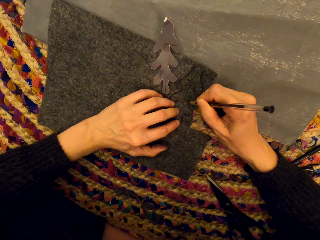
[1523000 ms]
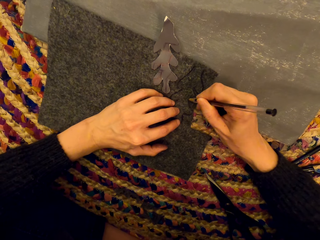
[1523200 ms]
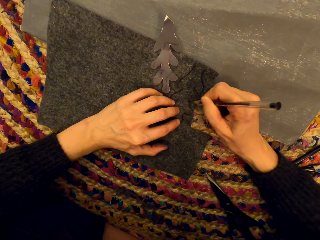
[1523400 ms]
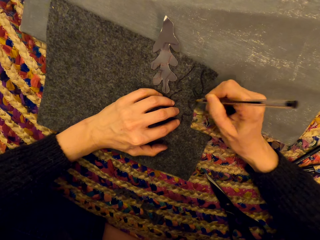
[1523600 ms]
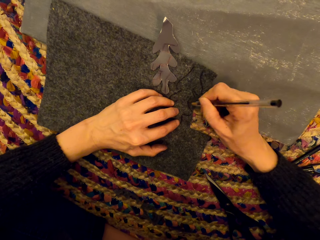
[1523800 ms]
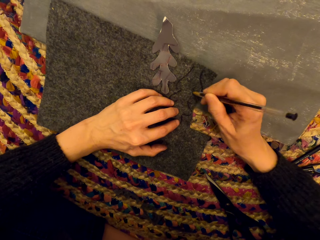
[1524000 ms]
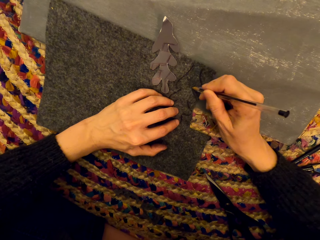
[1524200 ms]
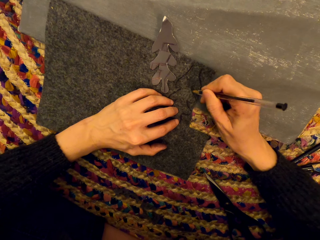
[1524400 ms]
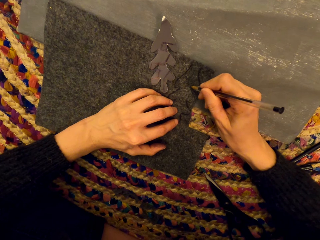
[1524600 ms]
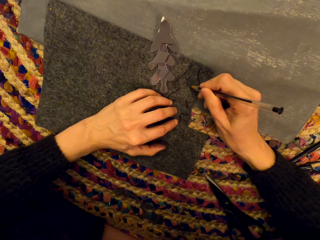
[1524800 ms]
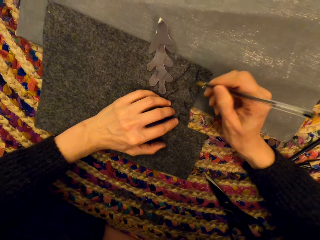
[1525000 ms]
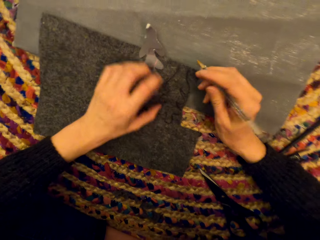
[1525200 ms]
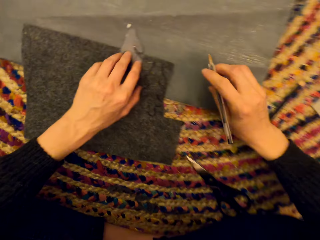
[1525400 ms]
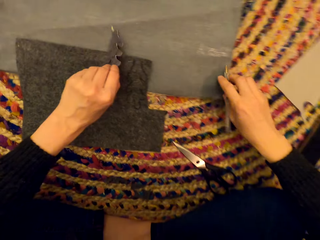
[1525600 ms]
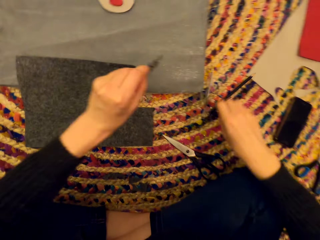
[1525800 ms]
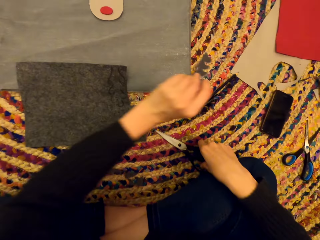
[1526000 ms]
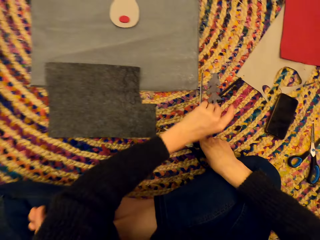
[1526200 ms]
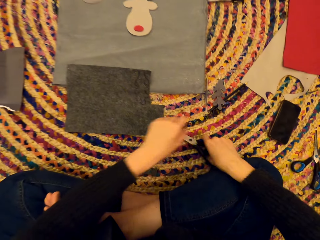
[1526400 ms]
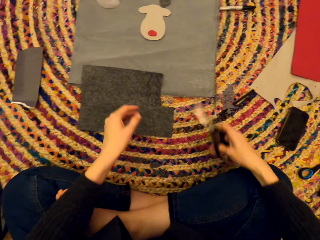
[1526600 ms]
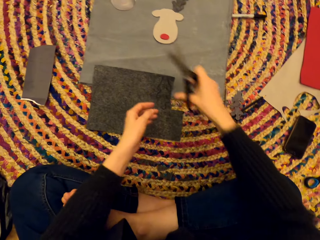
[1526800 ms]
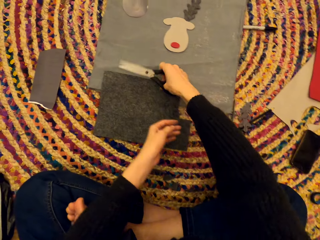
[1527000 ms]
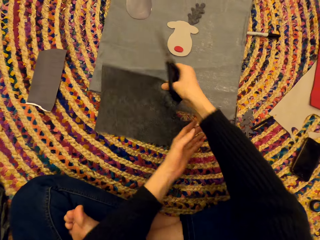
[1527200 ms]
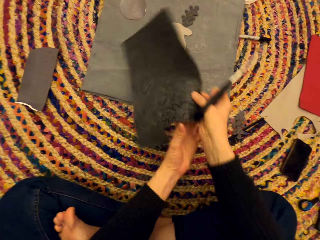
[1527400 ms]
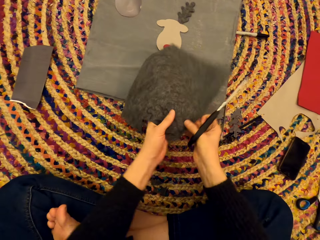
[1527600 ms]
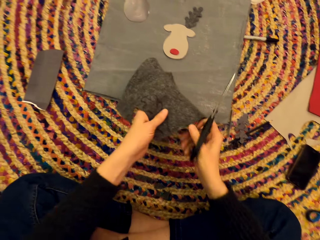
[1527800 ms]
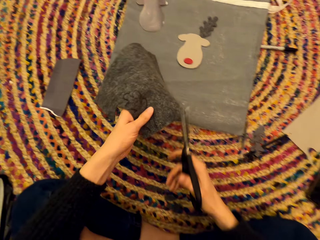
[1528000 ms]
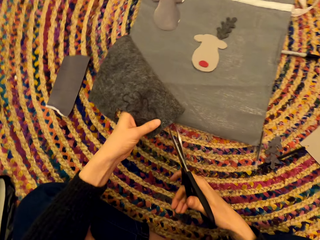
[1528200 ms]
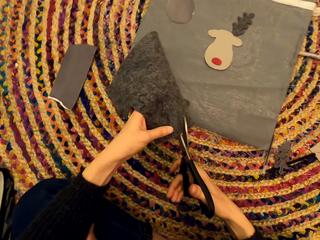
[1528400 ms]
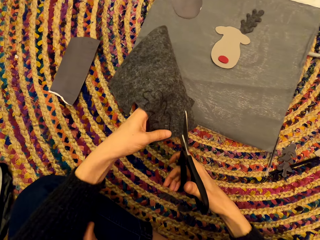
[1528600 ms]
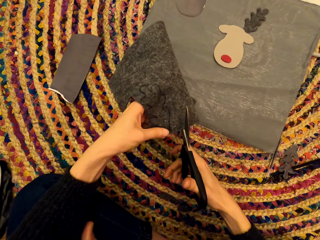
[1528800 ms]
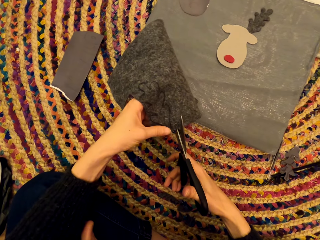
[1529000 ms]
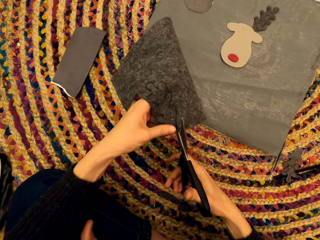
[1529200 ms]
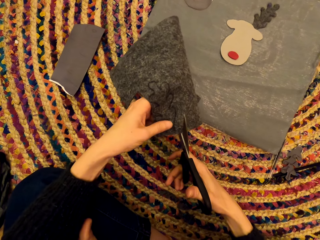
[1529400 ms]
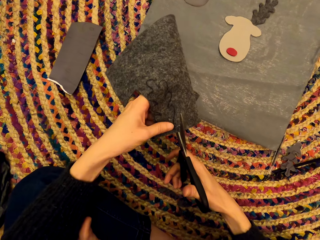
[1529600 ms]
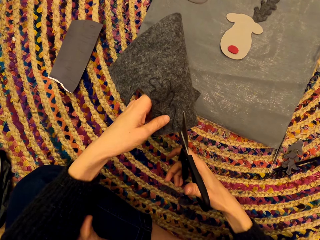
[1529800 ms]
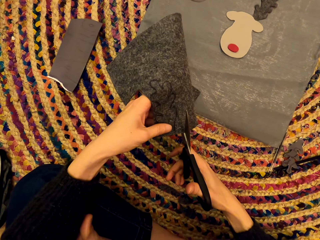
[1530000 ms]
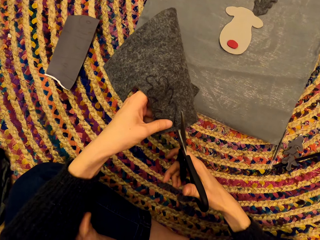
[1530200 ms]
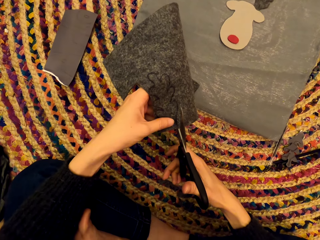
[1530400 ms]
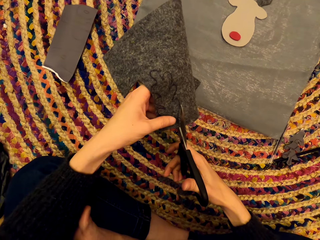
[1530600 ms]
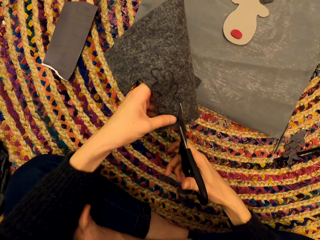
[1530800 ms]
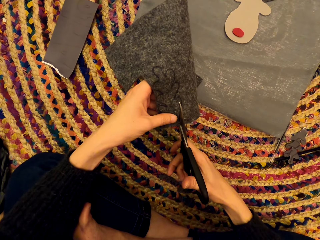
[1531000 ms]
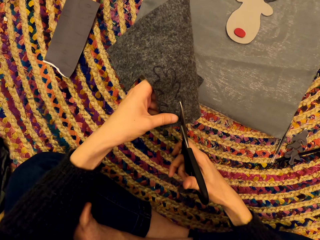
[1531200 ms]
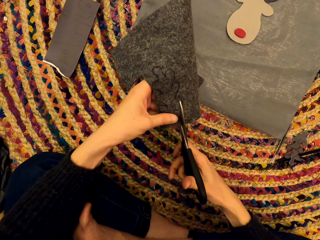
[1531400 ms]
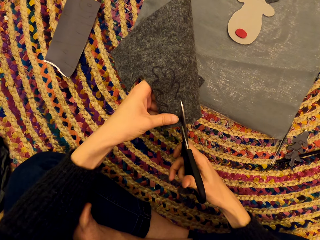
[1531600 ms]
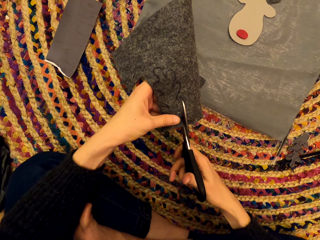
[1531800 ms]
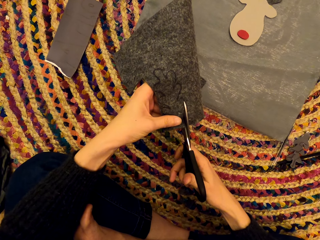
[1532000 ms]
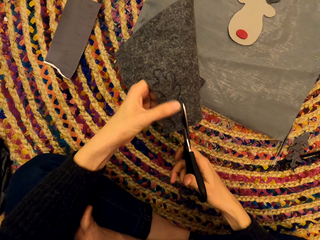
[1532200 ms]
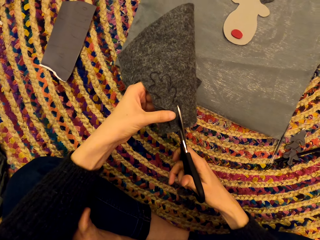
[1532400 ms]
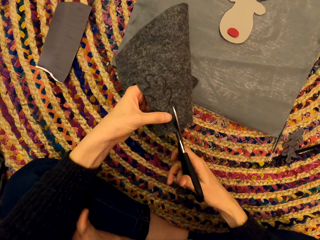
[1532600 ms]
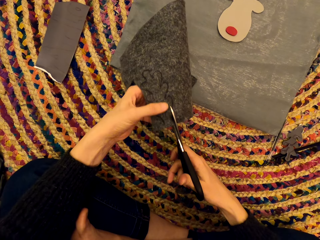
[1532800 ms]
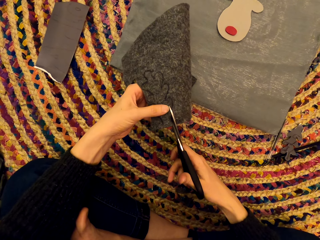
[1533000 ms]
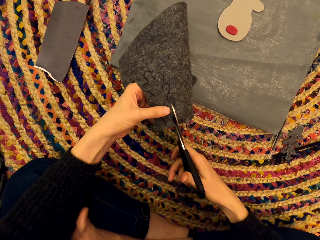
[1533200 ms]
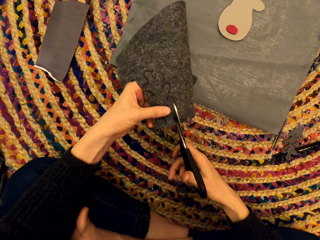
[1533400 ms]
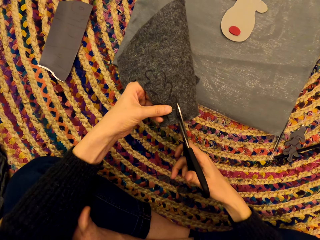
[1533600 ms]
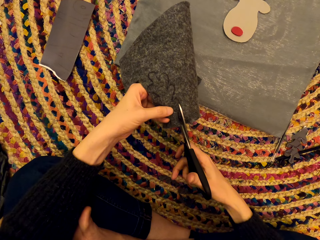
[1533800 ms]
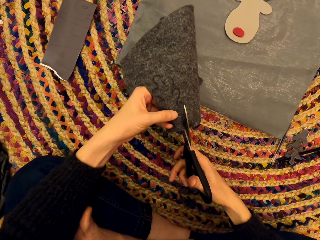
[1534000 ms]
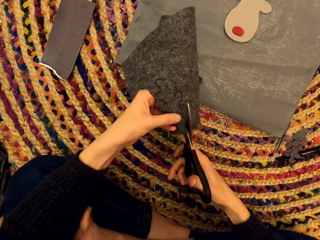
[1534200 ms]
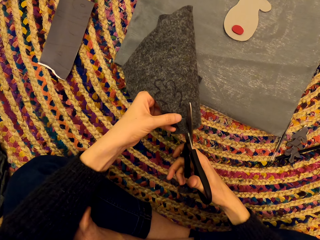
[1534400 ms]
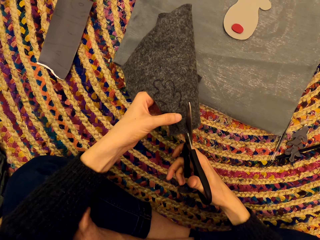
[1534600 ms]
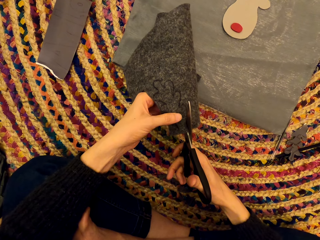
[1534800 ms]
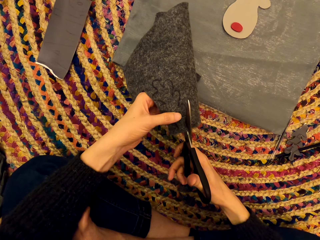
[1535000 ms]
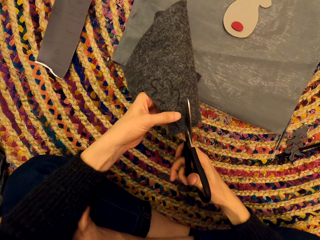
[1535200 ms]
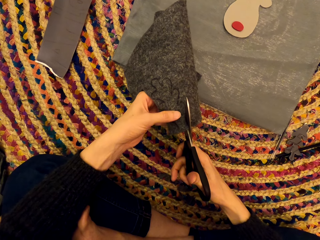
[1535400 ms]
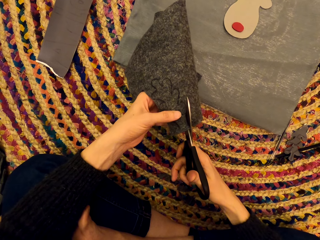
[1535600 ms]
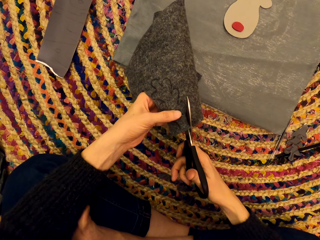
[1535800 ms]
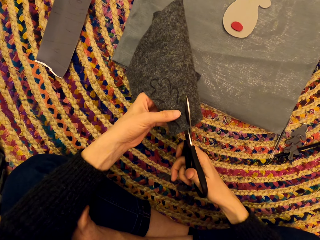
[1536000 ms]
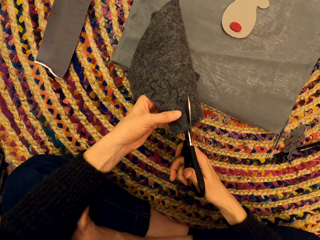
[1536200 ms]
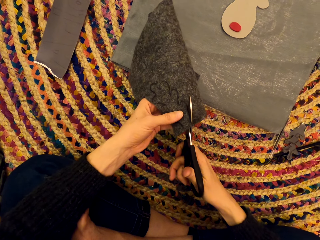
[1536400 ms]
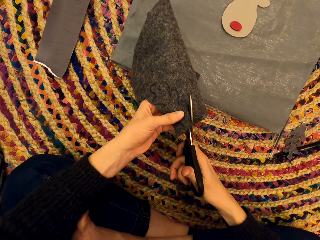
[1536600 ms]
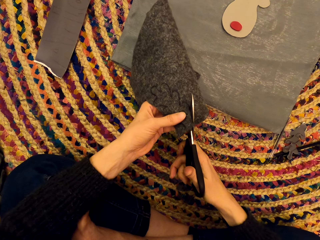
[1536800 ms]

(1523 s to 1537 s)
The camera wearer picks up the tree-shaped piece of cloth. They drop the pen on the mat. They drop the tree-shaped piece of cloth on the mat. They pick up the pair of scissors. They pick up the cloth or paper. They turn the paper. They cut a piece of the cloth.

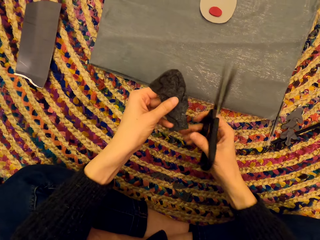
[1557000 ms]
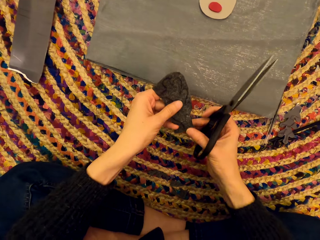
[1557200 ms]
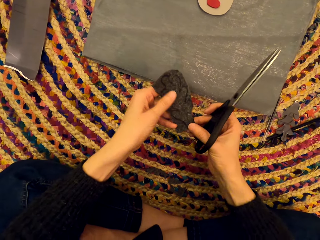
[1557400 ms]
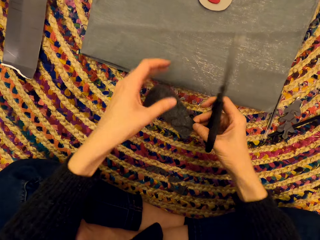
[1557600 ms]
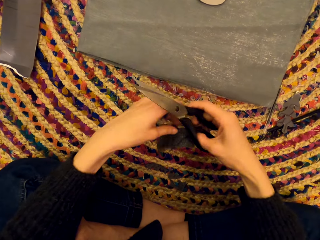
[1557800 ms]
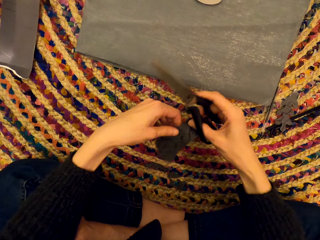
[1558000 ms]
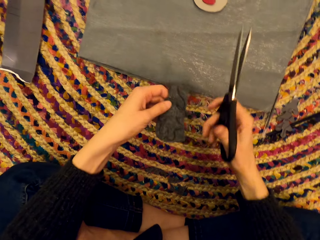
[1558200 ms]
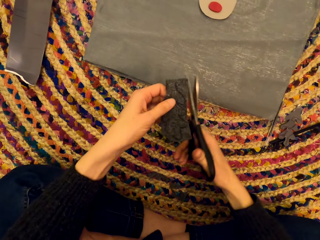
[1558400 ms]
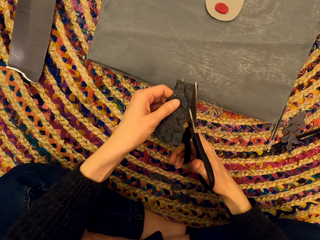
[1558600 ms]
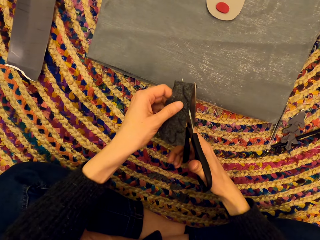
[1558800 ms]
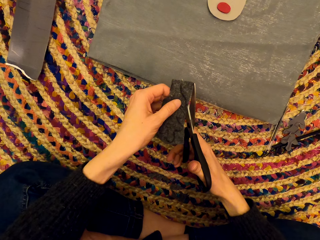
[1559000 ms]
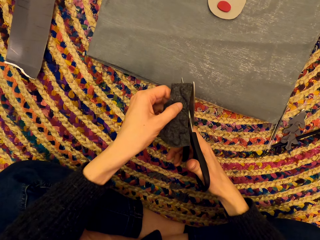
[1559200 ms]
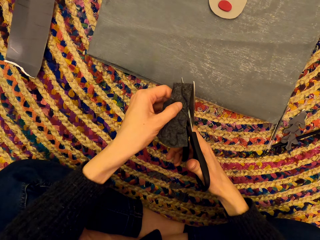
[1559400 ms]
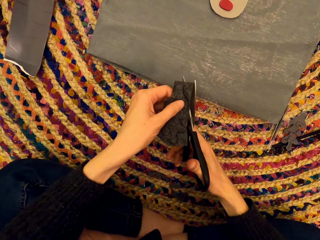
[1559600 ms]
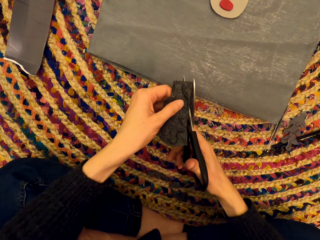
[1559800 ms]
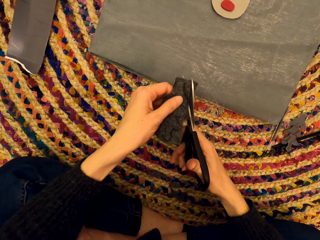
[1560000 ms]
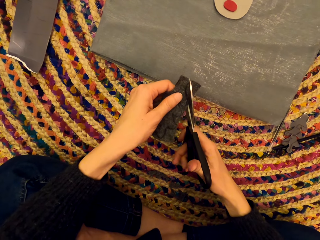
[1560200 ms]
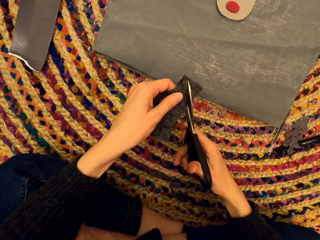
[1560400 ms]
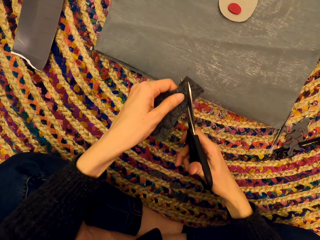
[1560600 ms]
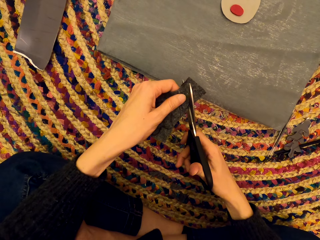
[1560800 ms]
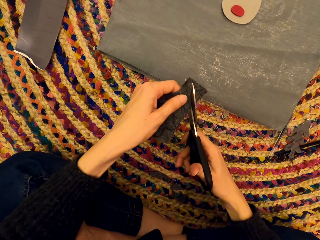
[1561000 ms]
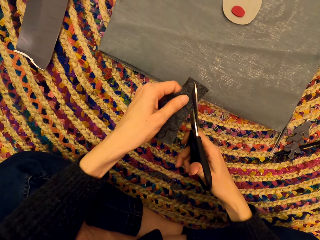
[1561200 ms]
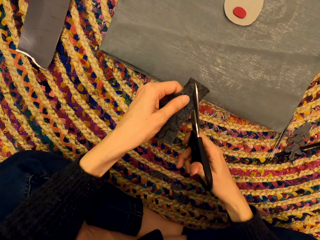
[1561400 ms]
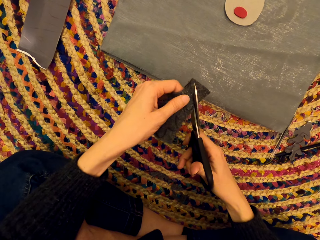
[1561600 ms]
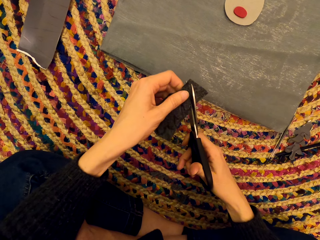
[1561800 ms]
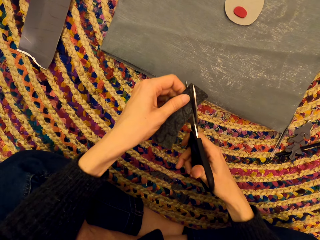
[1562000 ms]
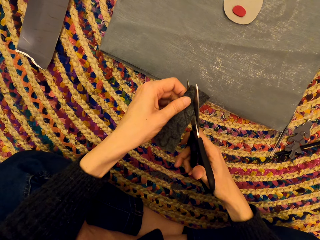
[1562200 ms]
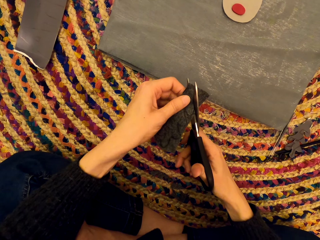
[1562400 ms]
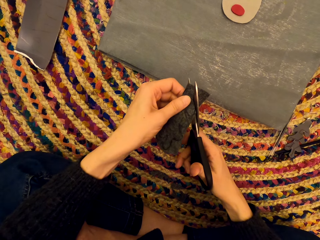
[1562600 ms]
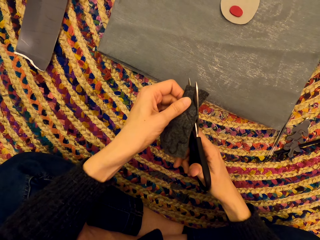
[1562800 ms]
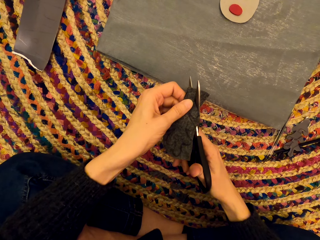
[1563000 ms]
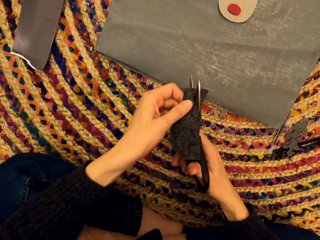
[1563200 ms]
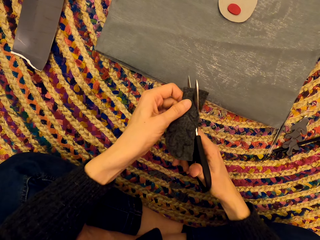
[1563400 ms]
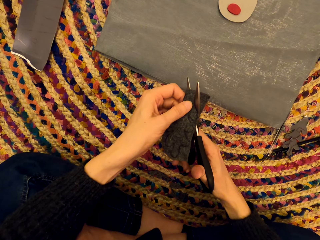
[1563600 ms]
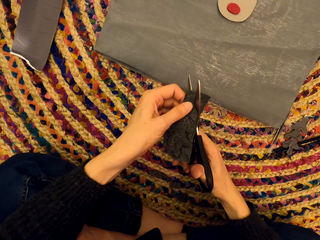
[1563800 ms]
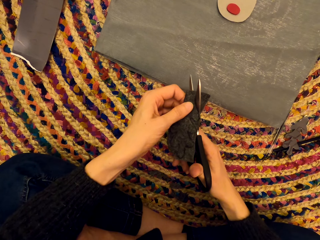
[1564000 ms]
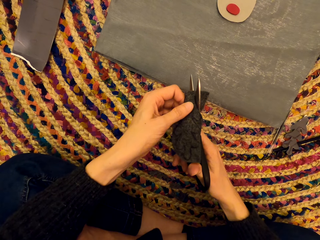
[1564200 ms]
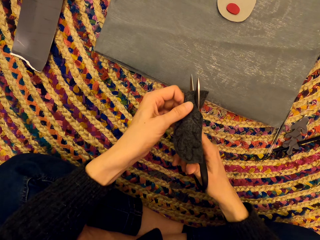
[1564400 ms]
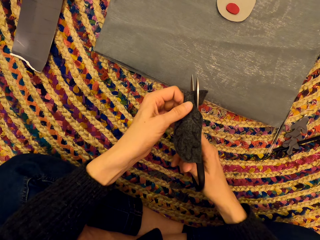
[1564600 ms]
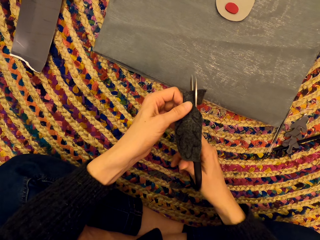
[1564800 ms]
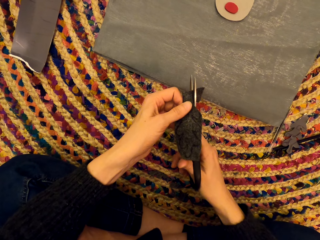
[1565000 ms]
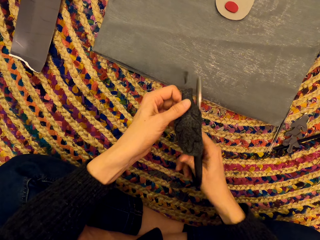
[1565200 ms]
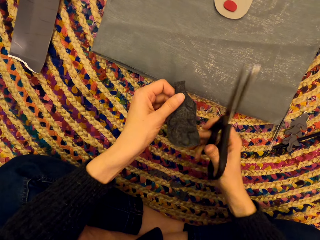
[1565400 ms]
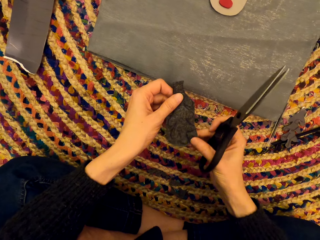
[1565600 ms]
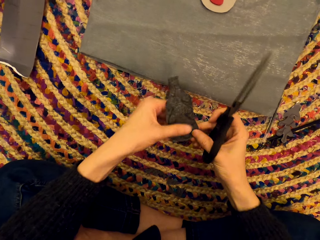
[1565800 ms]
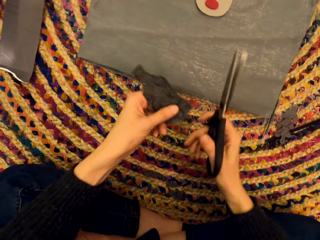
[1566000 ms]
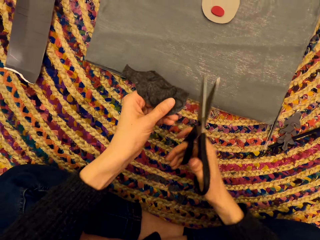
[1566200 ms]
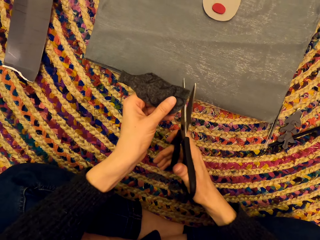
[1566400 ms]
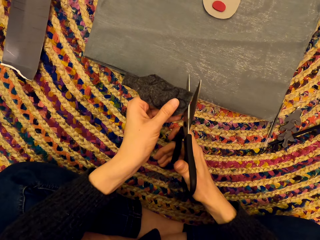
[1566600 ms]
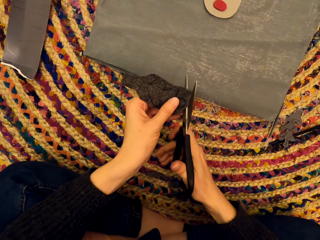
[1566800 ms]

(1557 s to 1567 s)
The camera wearer drops the paper. They trim the tree-shaped piece of cloth.
